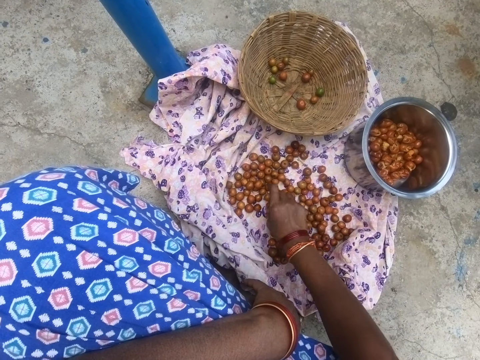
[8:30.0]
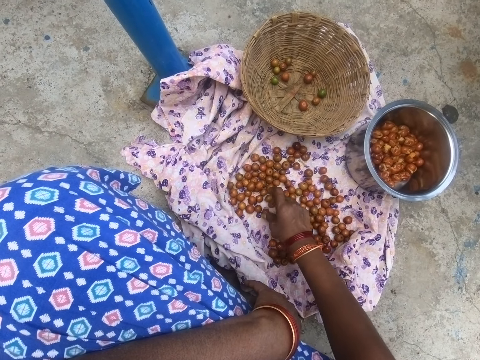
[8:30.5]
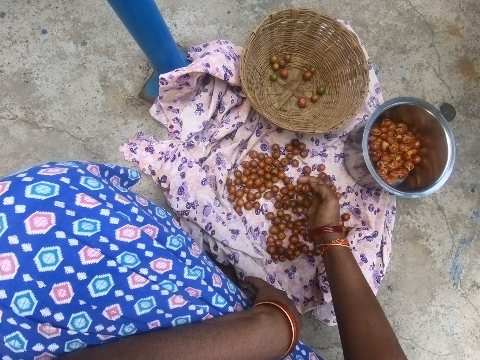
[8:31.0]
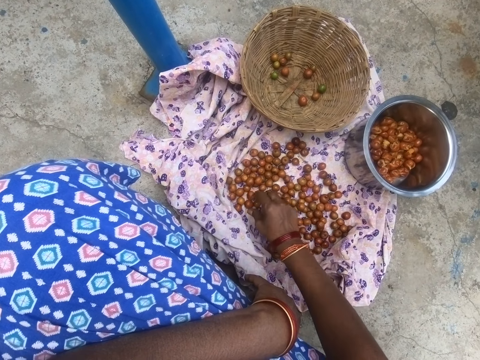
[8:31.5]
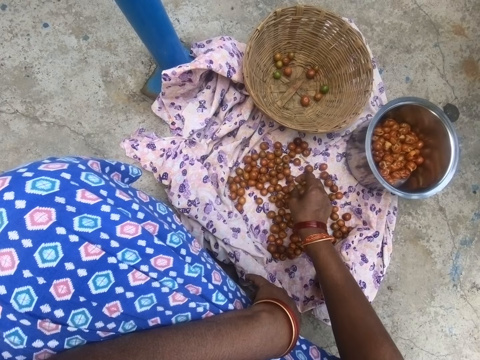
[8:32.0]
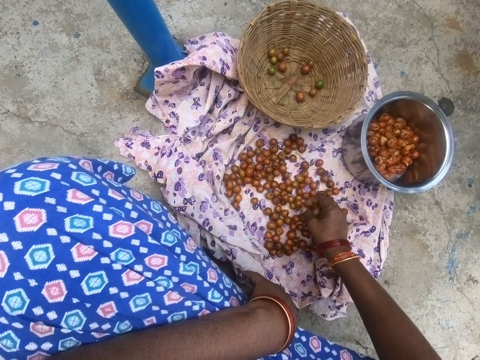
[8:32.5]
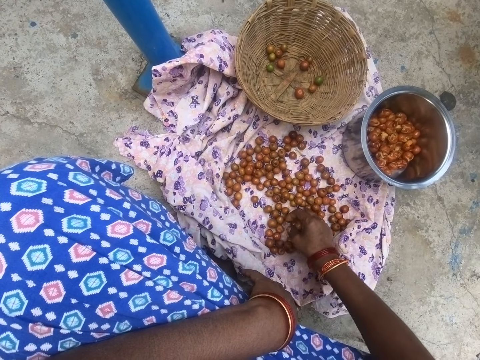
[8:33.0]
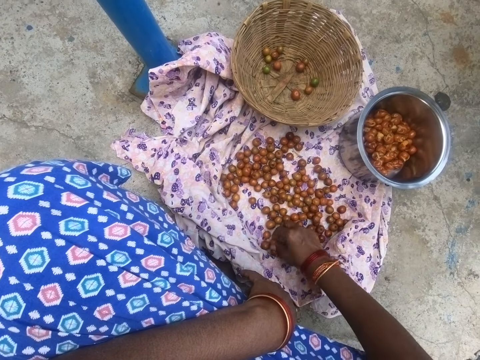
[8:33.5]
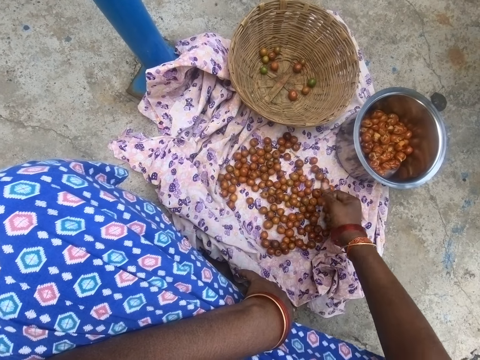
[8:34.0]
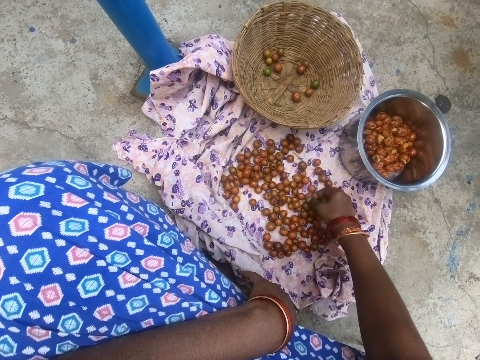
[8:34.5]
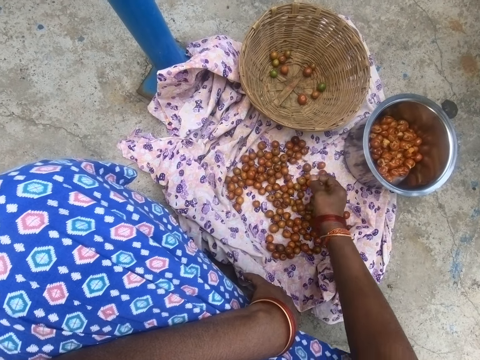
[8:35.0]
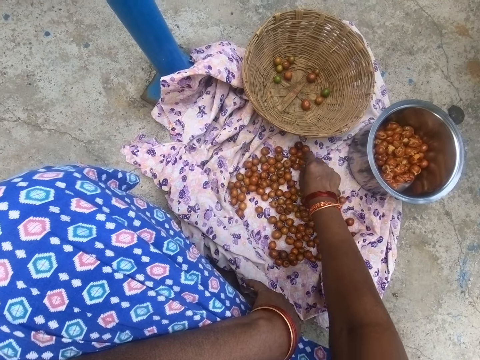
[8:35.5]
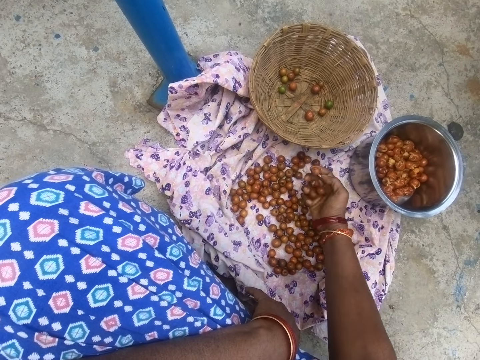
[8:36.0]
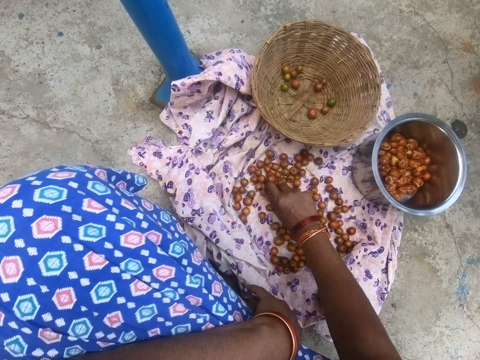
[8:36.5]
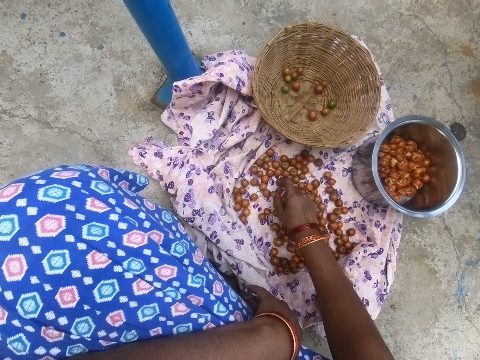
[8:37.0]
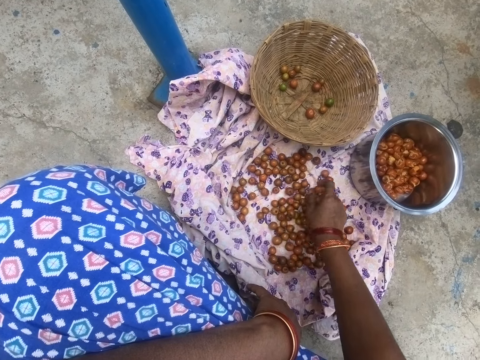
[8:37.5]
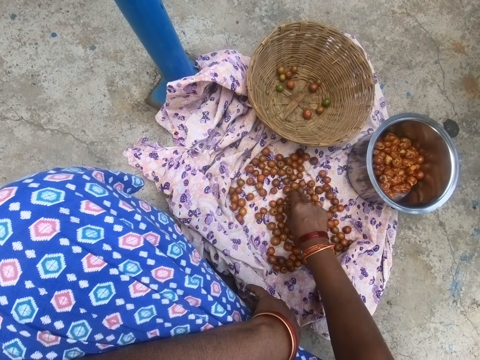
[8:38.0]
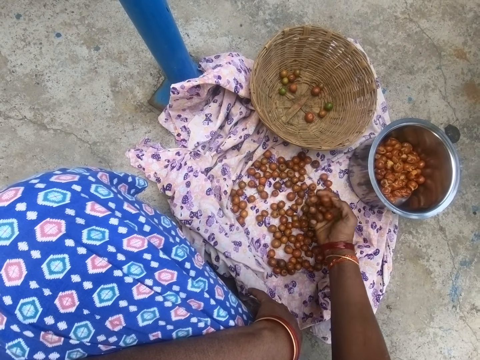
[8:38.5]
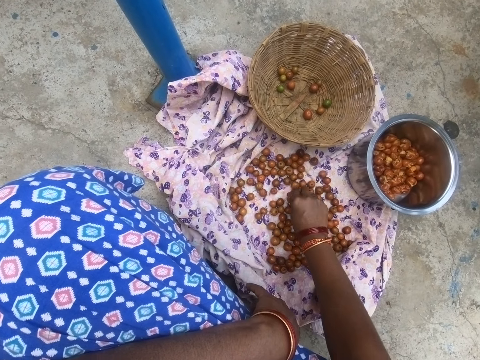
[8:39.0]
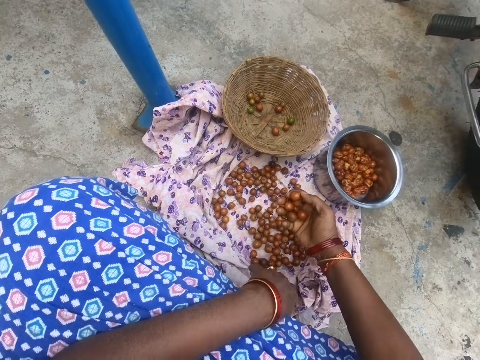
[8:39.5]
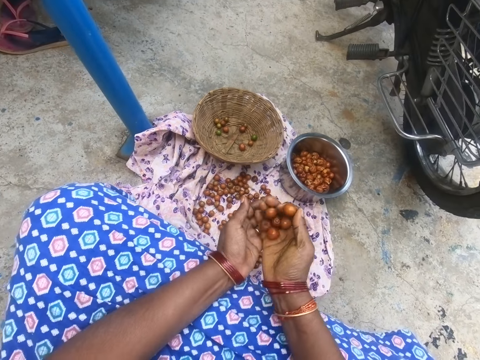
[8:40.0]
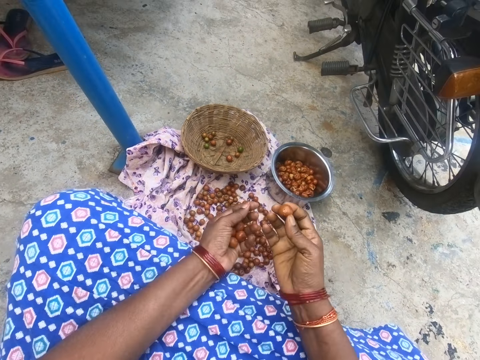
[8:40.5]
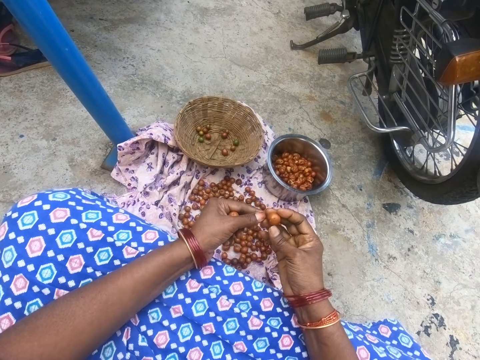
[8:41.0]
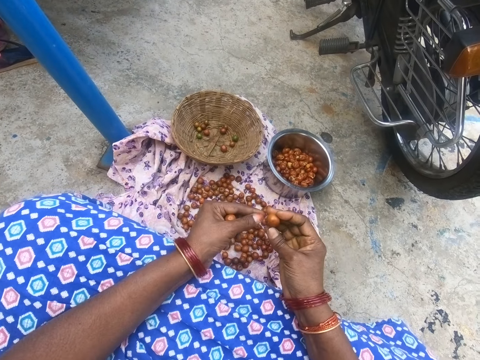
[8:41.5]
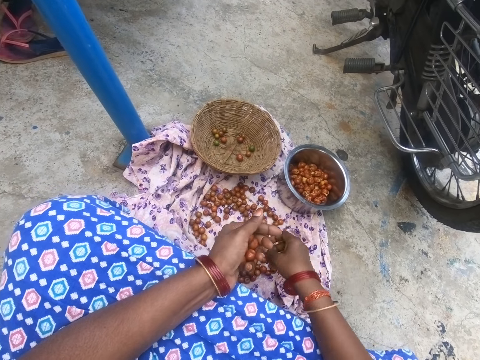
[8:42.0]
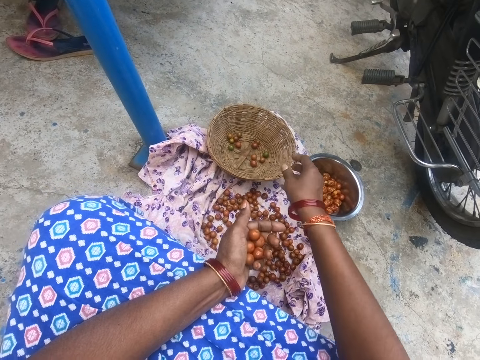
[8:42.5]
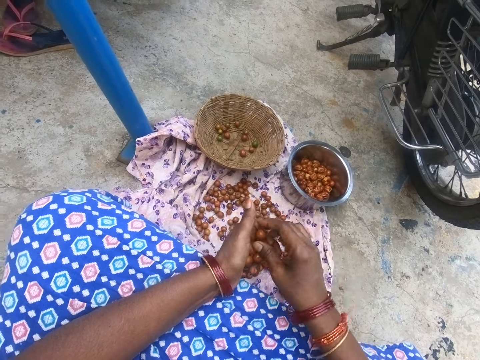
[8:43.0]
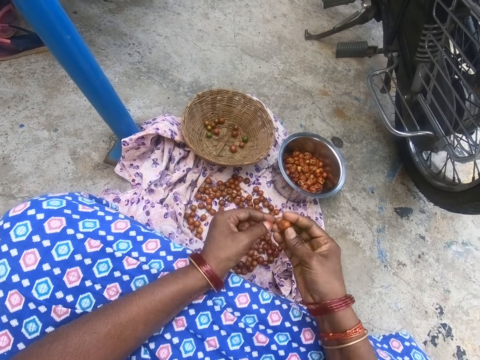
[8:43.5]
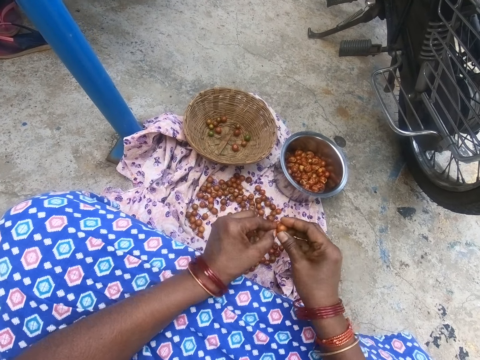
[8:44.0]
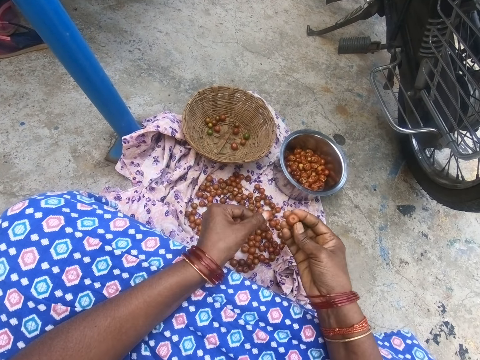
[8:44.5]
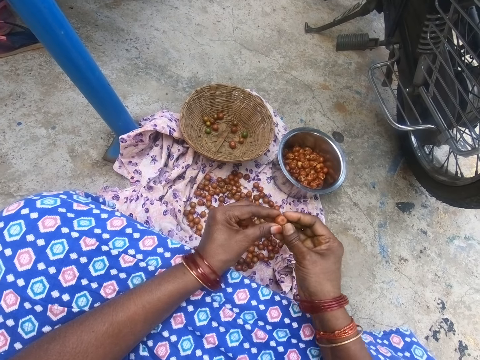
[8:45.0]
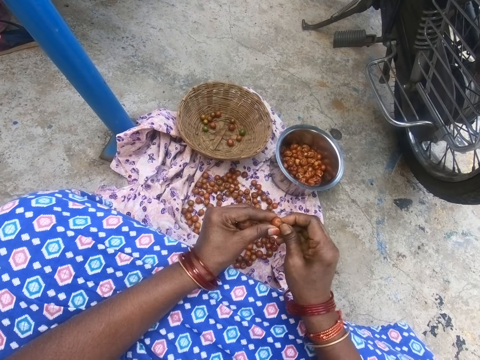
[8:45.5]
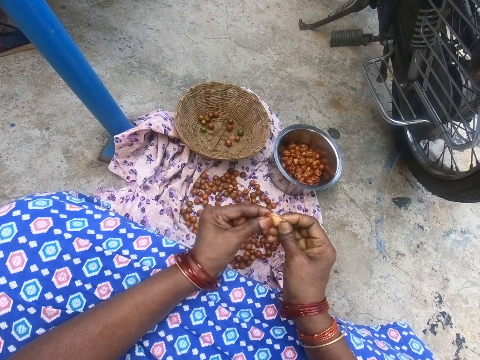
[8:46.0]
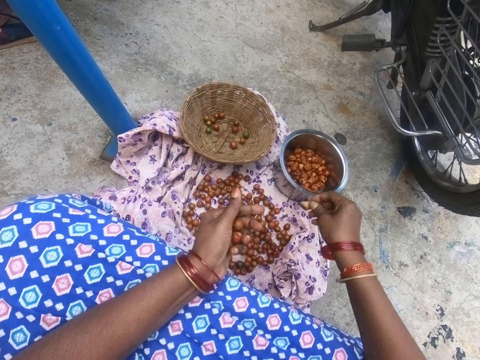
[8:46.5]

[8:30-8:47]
The camera wearer looks at the fruit on the hand and puts fruits into the left hand. They remove the fruit tip and drop the fruit into a basket. They take a fruit, peel the fruit, and remove the fruit tip. They squeeze the fruit.

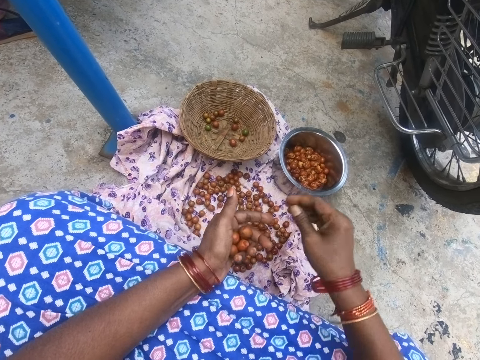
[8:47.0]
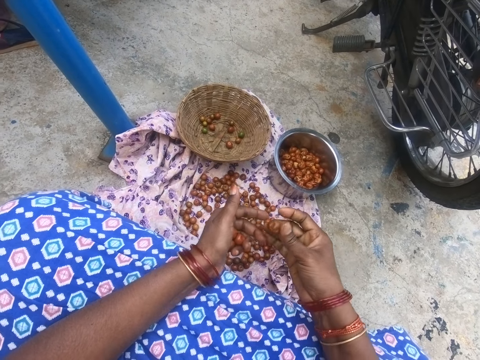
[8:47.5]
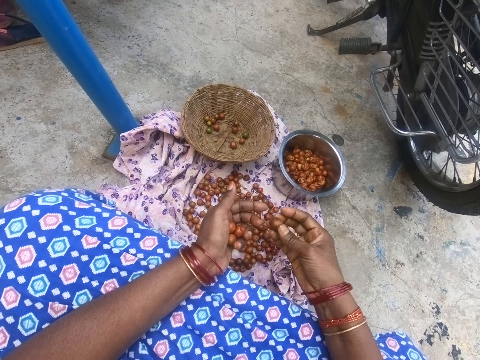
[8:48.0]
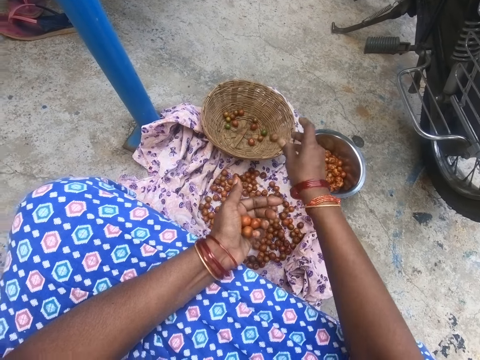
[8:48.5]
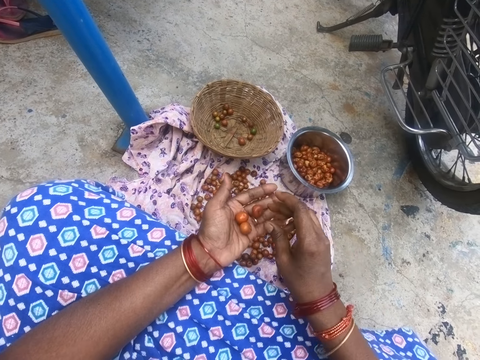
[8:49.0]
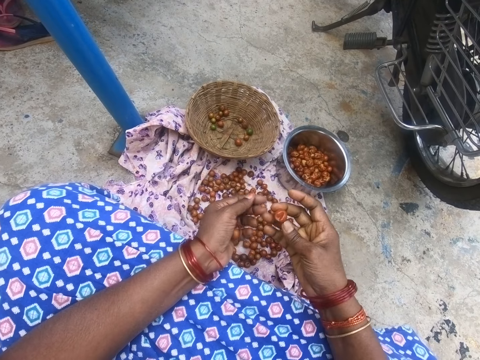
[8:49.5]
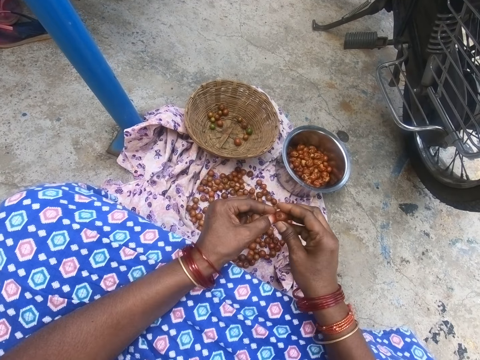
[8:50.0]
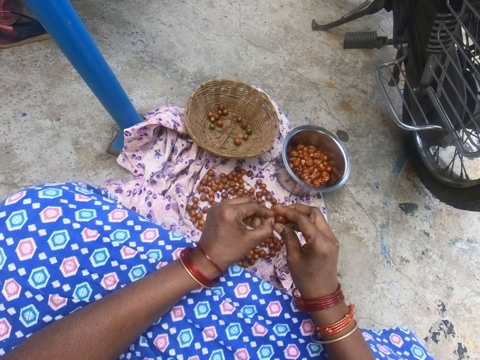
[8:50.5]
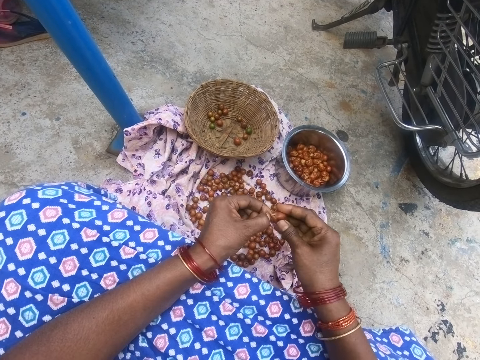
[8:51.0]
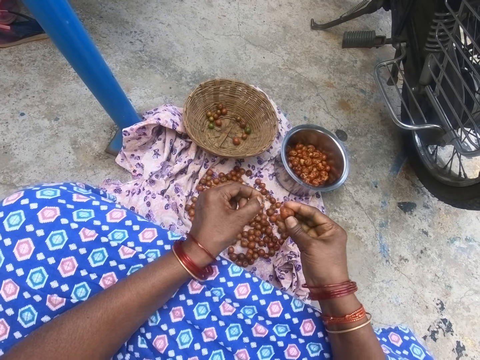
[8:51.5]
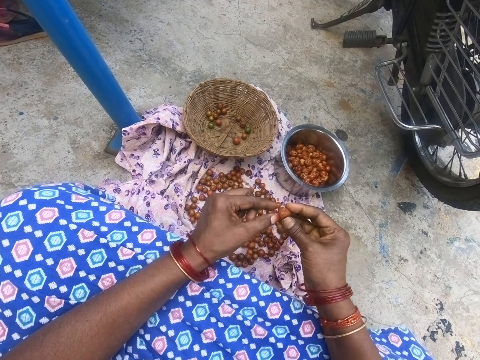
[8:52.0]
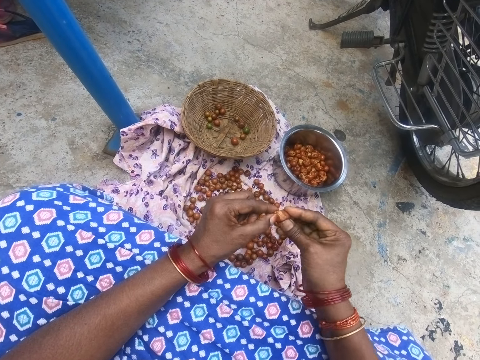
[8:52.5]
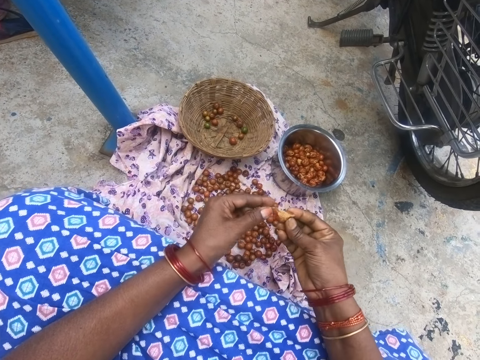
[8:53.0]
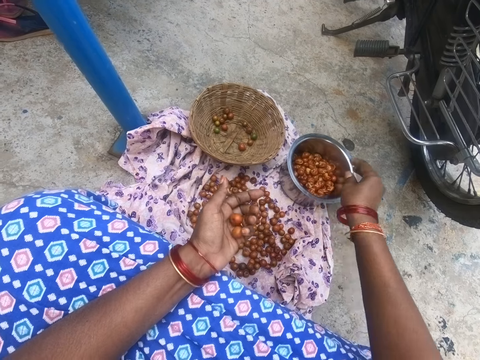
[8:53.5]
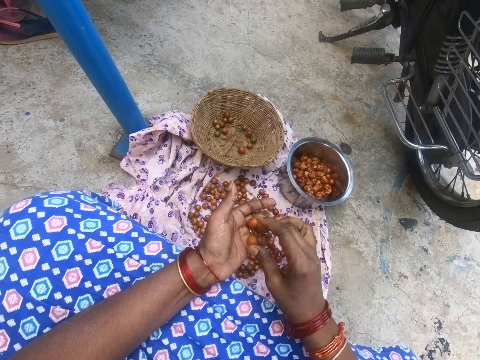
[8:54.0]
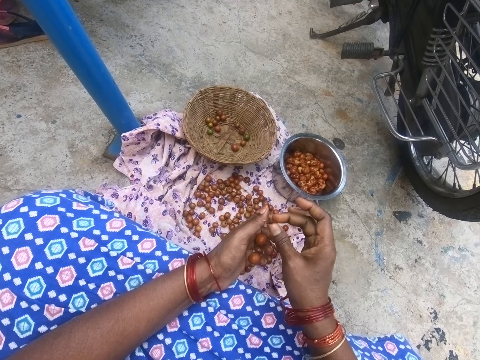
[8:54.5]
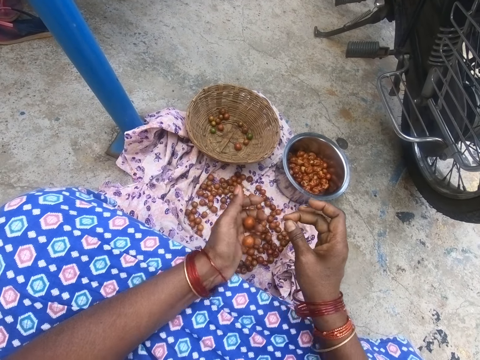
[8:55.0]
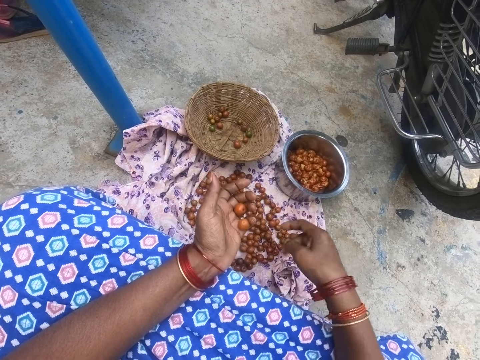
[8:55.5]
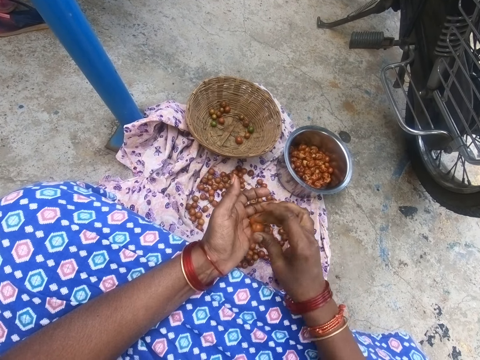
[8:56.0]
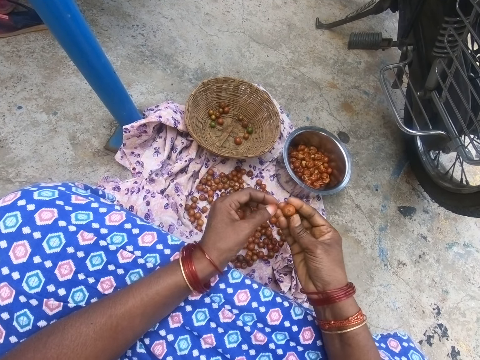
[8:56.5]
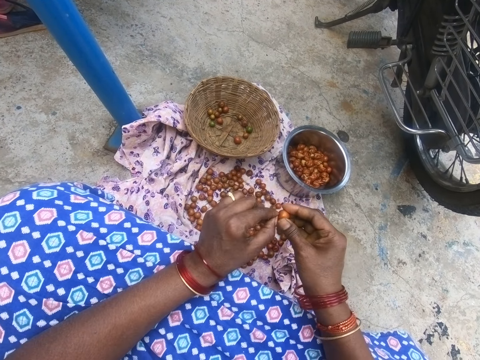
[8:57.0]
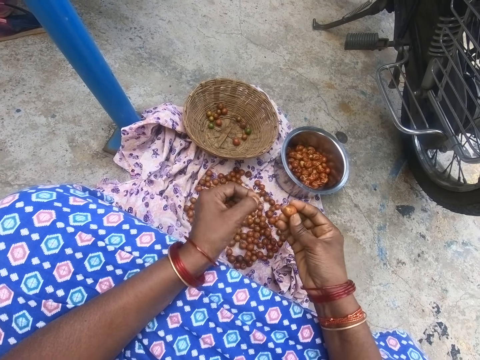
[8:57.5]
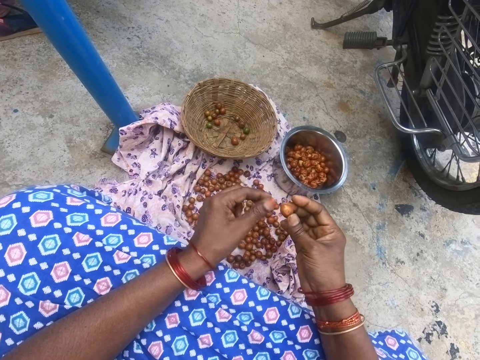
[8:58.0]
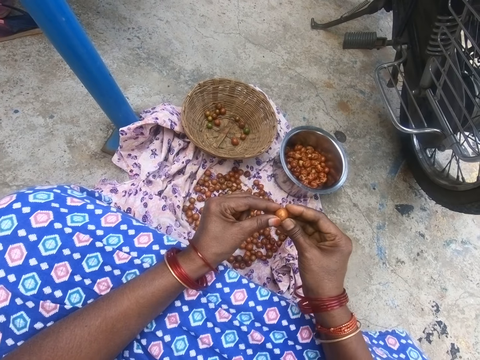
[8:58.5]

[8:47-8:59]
The camera wearer drops the fruit into the pot. They pick a fruit from the right hand. They drop the fruit into a basket or cooking pot. They take a fruit, remove the fruit tip, and squeeze the fruit. They peel the fruit. They drop the fruit into the pot. They pick fruits from the right hand. They remove the fruit tip and peel the fruit.
